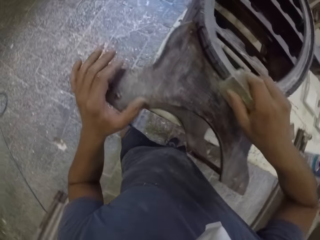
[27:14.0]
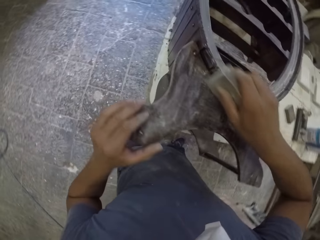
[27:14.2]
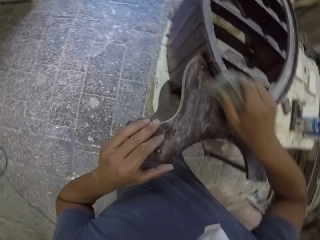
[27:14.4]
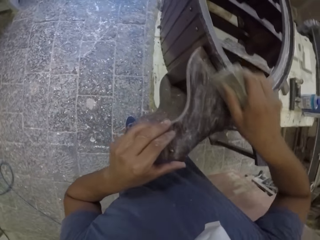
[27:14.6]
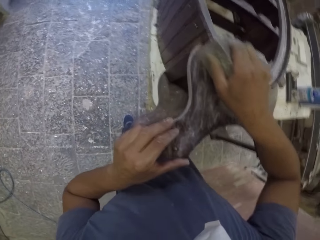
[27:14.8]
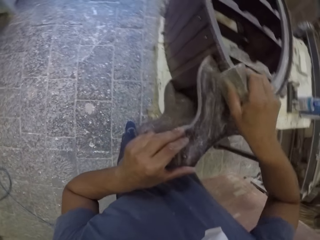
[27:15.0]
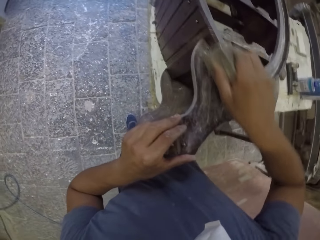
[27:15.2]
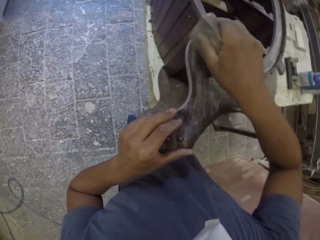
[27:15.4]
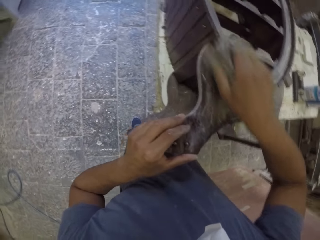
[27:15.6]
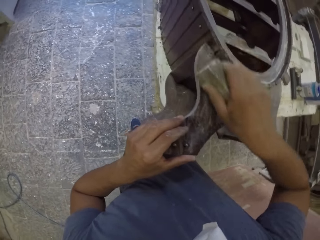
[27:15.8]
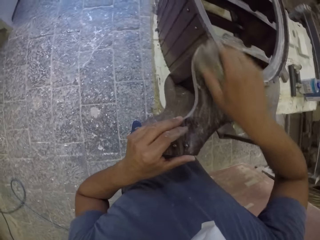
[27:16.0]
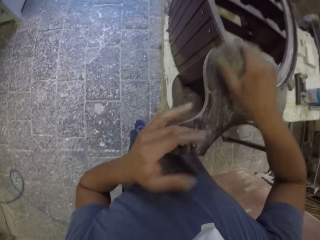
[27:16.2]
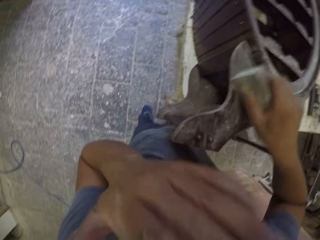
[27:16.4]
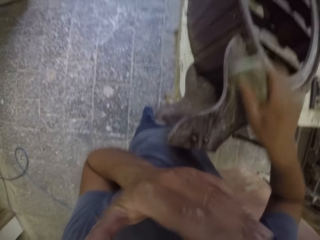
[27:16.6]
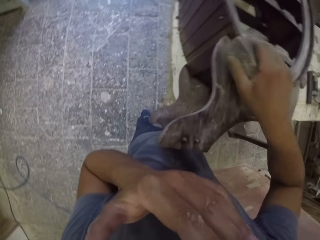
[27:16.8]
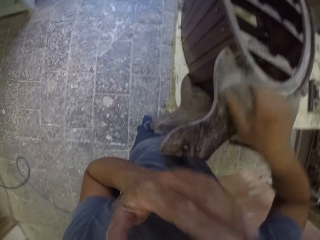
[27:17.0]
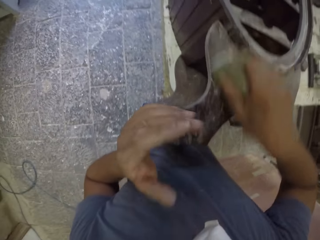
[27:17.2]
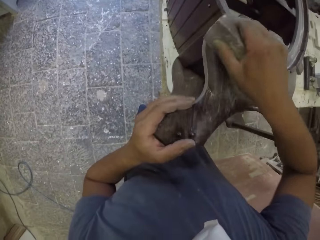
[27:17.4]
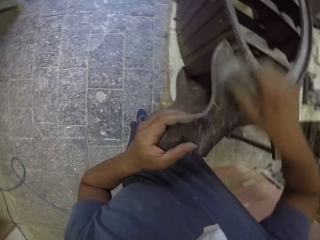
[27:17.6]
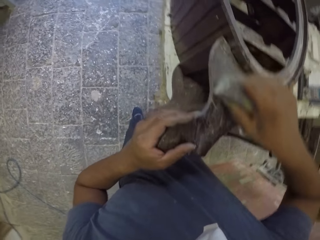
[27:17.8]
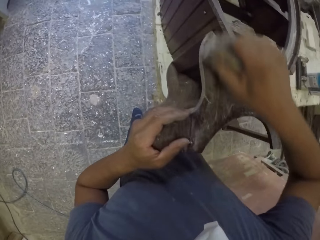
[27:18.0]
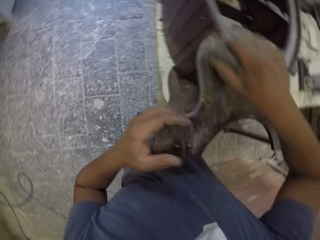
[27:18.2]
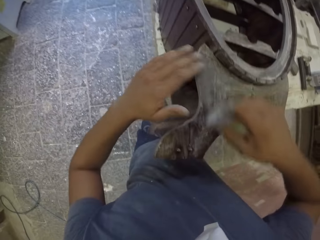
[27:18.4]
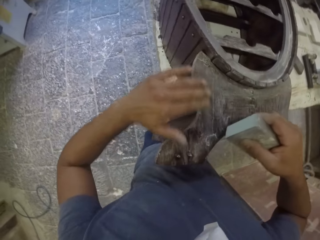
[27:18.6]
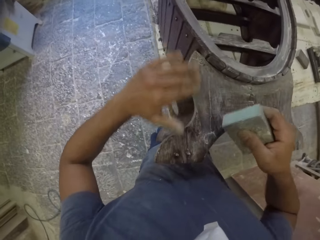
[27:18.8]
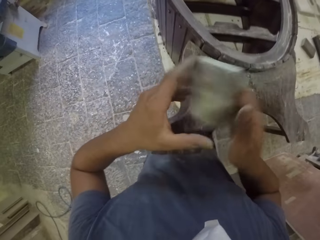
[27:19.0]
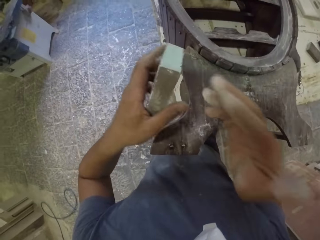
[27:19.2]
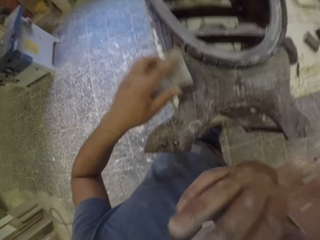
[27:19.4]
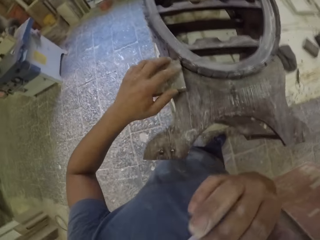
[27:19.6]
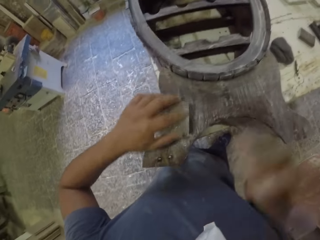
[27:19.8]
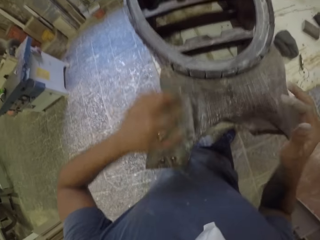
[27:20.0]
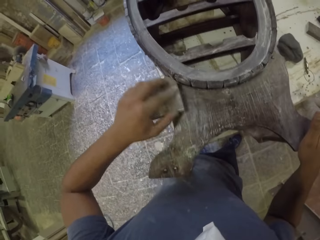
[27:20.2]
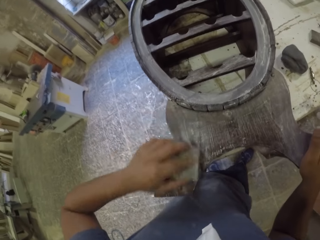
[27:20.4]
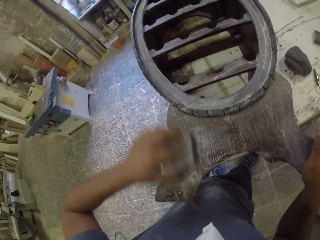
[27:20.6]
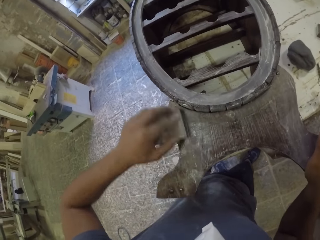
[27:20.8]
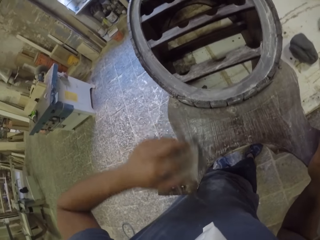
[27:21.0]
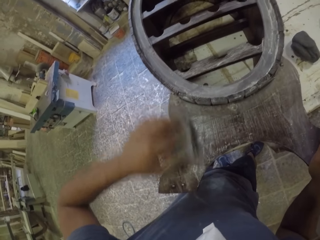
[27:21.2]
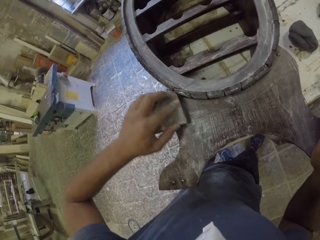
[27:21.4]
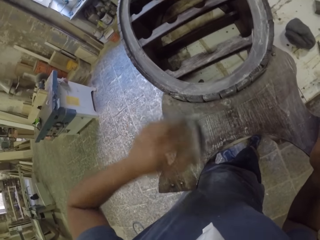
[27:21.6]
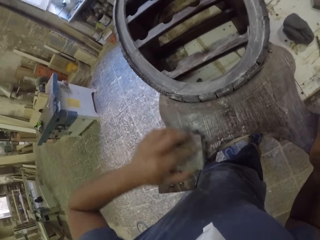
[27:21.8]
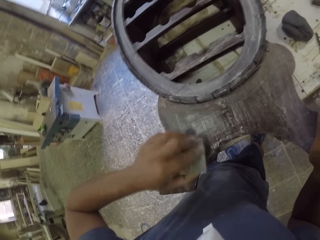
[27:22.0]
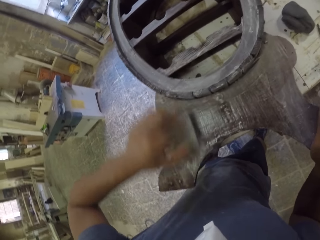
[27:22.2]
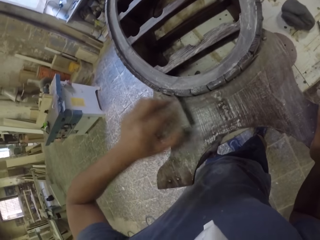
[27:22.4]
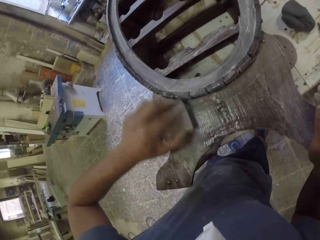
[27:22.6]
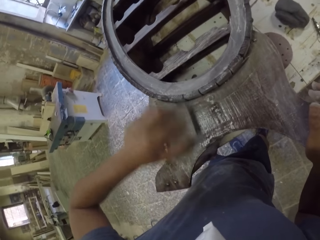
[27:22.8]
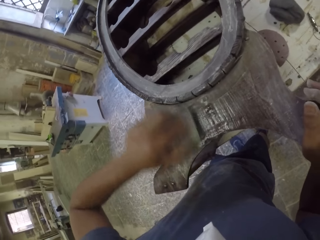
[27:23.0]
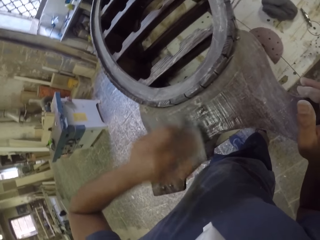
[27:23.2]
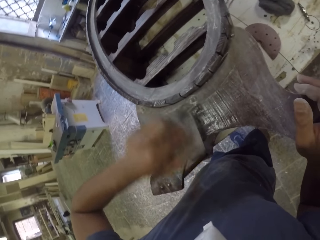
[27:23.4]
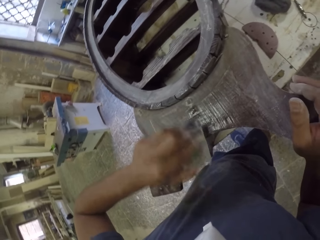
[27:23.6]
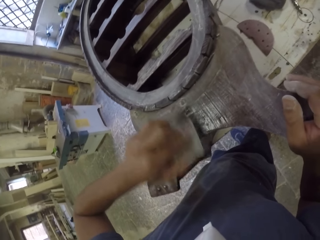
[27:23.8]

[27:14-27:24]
The camera wearer wipes his face with his left hand. He puts his left hand on the wooden rack. He runs his fingers through the furniture. He wipes the wooden rack with his left hand. He holds the smoothing stone or sandpaper with his left hand. He wipes his face with his right hand. He smooths the wooden rack with the smoothing stone. He puts his right hand on the wooden rack.

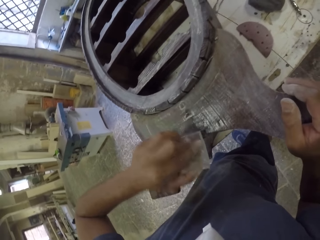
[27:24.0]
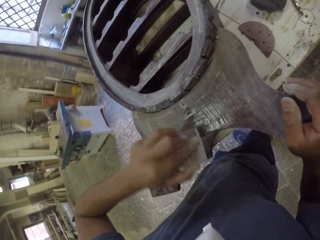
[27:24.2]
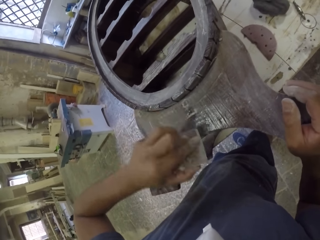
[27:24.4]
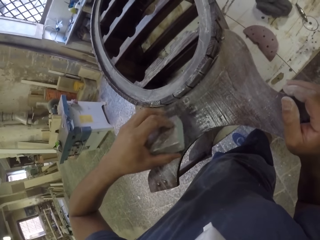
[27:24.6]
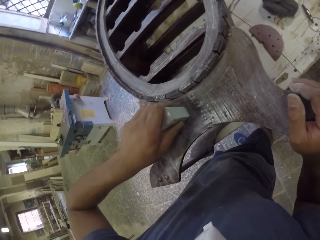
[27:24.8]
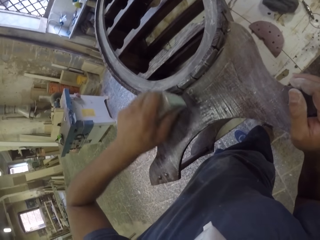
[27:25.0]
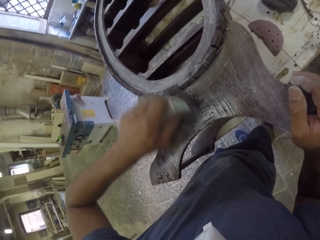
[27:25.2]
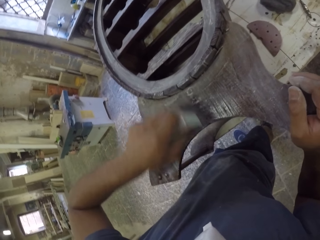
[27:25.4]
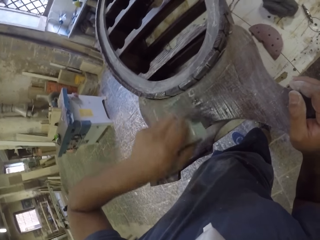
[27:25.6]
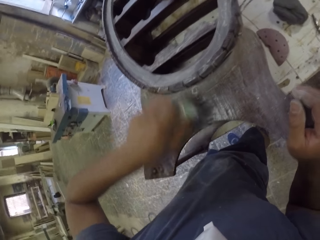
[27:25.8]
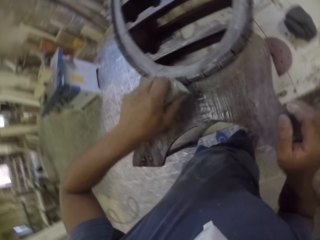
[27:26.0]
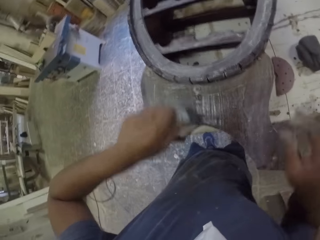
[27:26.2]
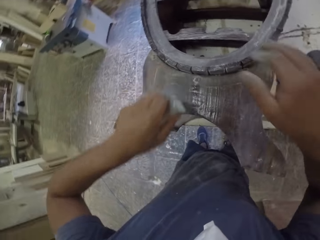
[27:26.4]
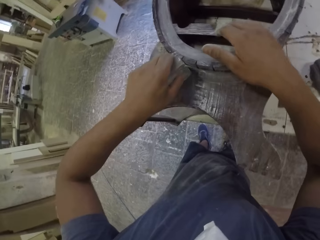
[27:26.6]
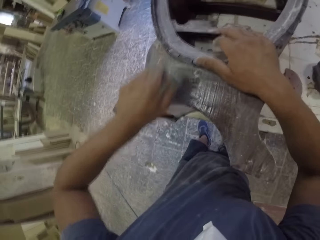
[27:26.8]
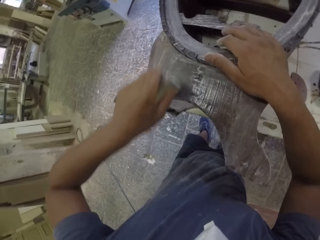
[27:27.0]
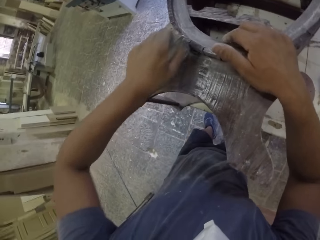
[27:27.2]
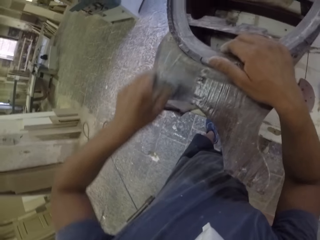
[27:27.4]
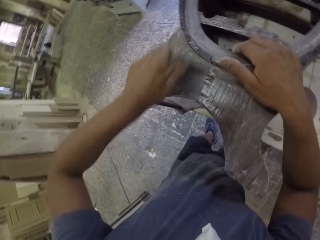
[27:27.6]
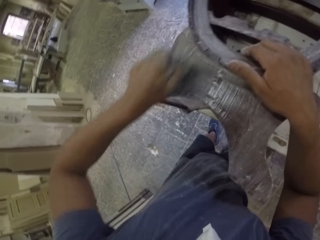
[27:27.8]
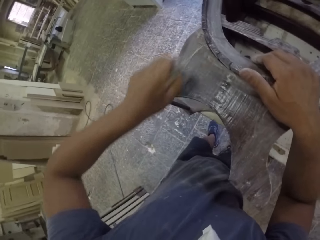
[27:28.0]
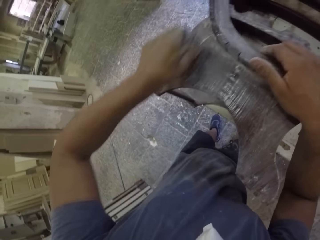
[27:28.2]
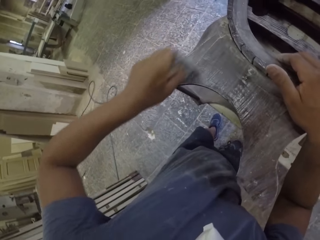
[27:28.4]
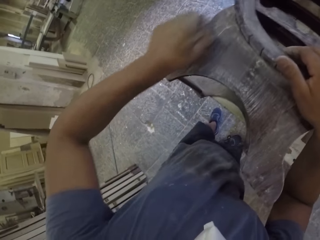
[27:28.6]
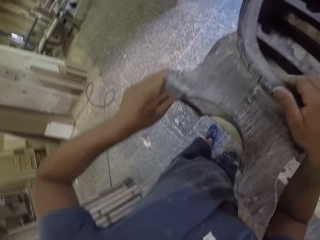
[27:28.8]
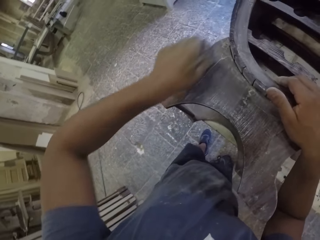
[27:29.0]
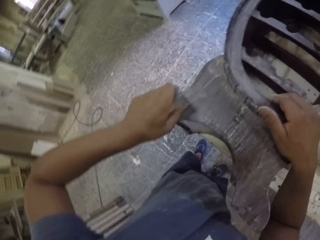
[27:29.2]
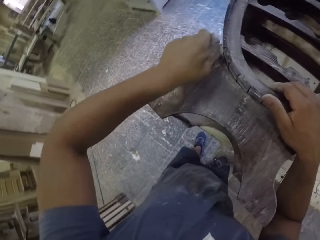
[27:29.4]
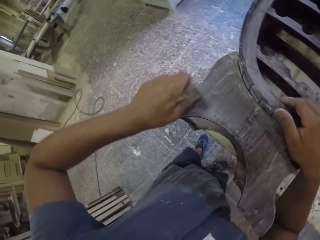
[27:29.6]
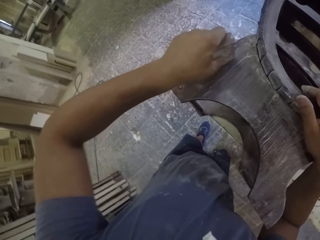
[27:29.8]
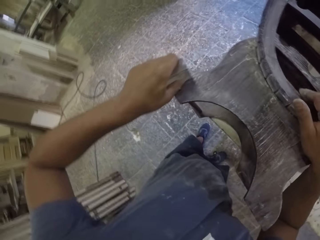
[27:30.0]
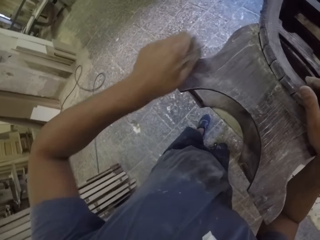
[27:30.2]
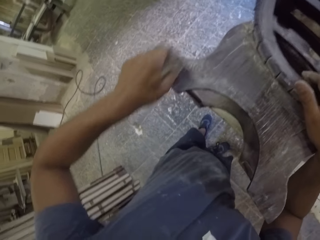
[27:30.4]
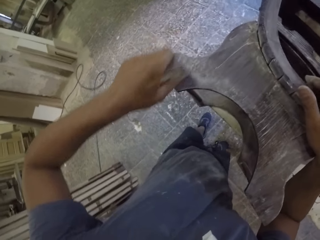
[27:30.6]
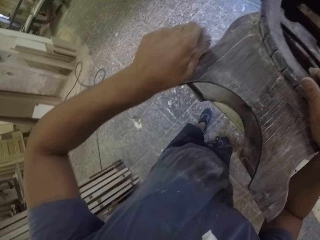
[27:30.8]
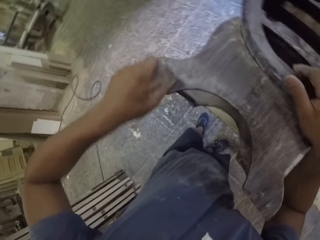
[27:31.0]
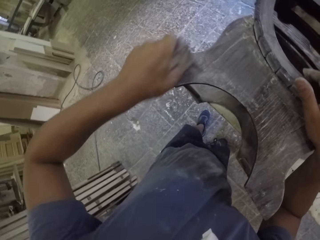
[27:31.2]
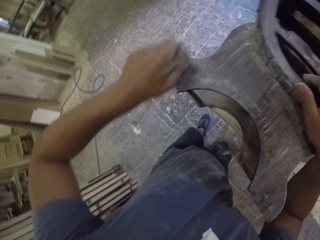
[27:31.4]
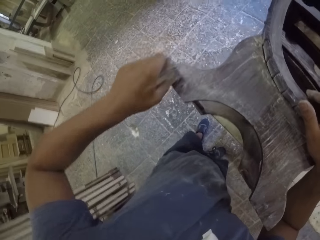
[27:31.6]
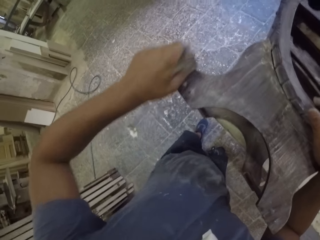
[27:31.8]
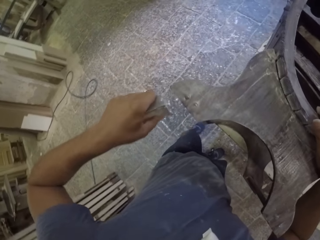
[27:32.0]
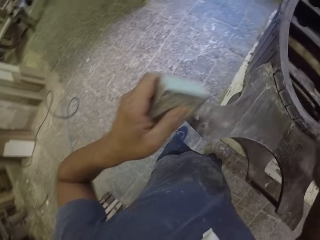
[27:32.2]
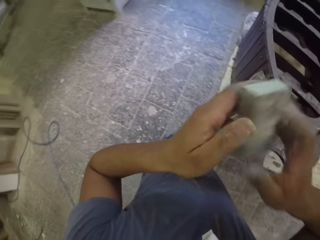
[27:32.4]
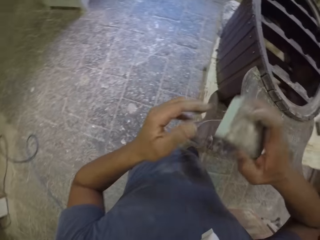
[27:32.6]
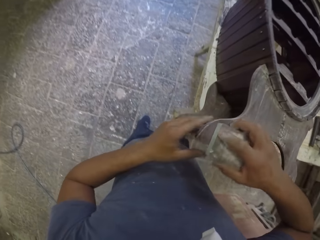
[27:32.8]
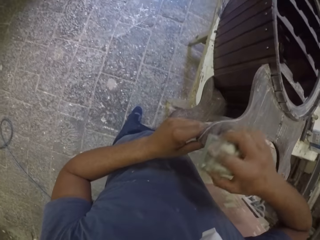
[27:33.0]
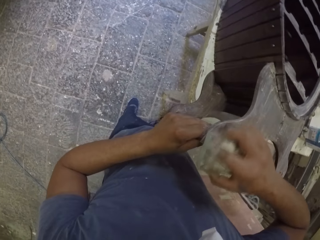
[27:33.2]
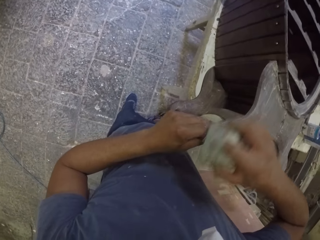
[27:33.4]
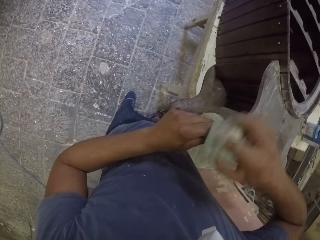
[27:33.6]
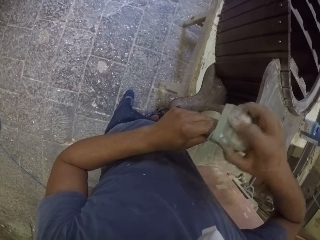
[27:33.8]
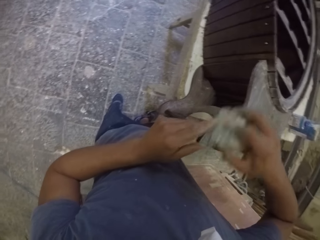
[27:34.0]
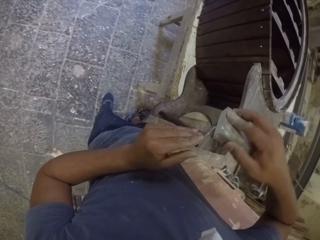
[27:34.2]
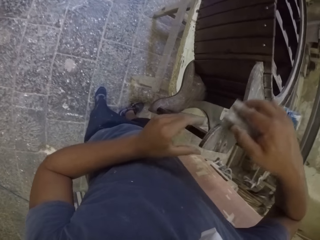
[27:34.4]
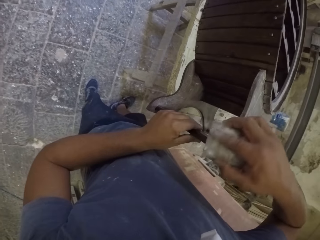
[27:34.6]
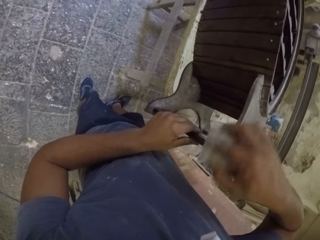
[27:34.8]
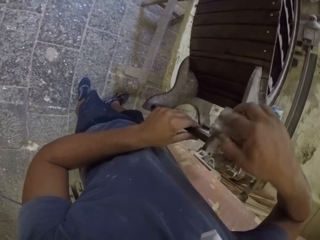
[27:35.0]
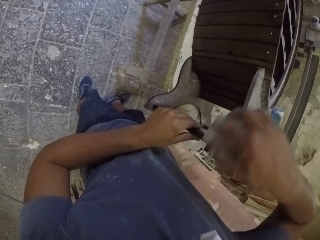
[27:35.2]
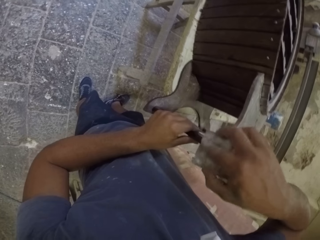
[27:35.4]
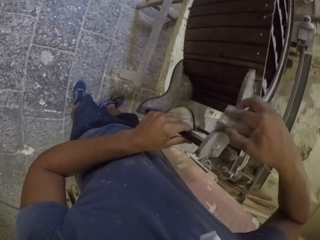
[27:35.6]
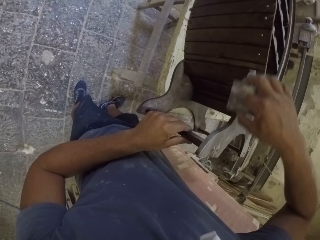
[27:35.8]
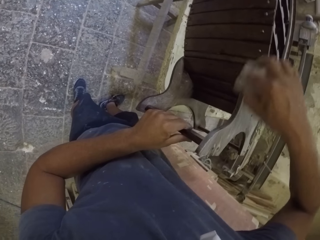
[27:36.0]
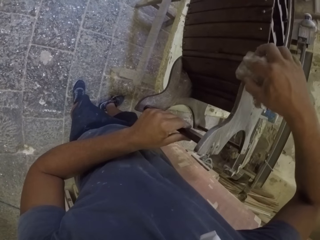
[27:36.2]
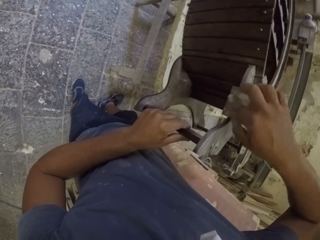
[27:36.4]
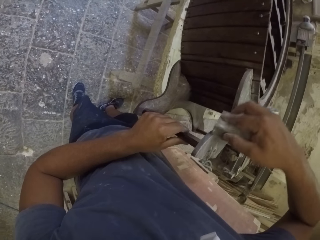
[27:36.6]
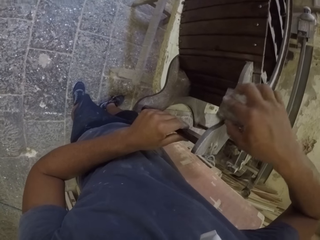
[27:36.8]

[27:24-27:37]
The camera wearer moves his right hand on the wooden rack. He holds the smoothing stone with his right hand. He switches to the right hand. He holds the wooden rack with his left hand. He smooths the wooden rack with the smoothing stone.
